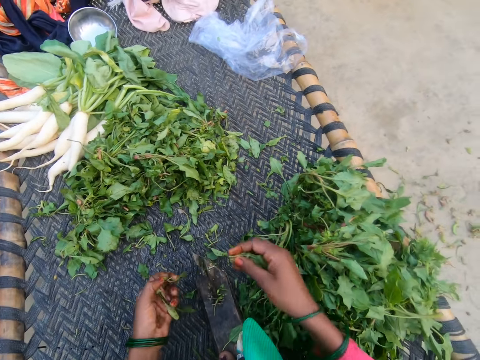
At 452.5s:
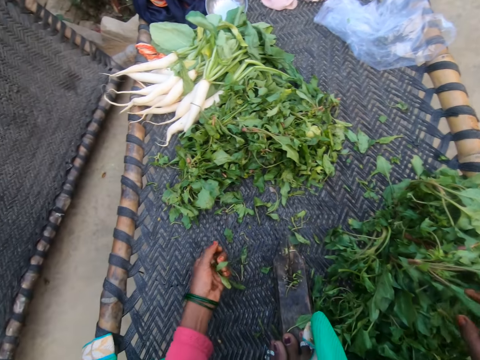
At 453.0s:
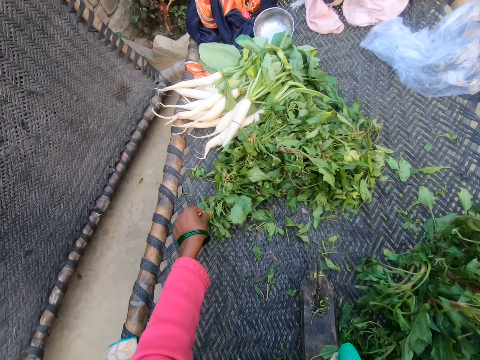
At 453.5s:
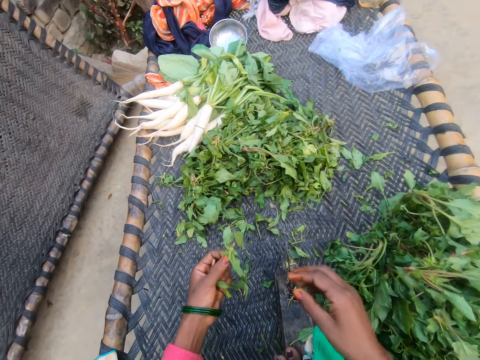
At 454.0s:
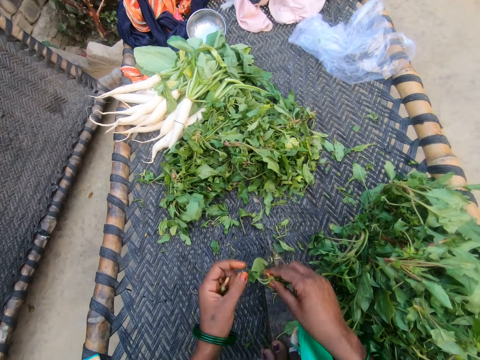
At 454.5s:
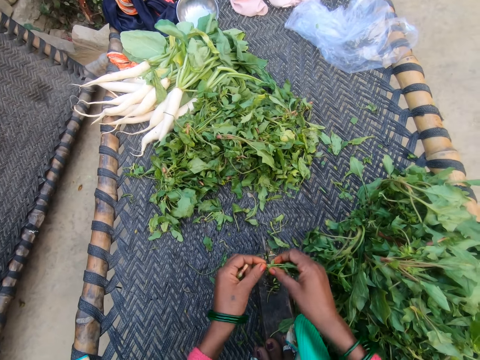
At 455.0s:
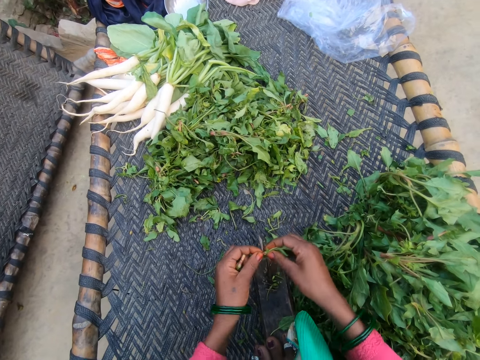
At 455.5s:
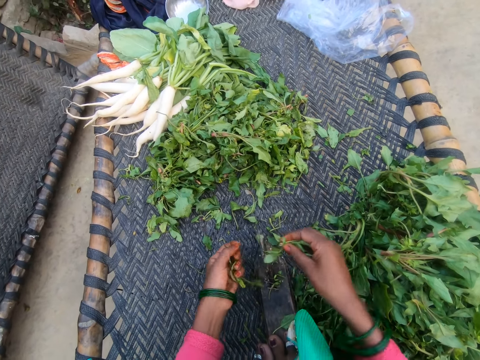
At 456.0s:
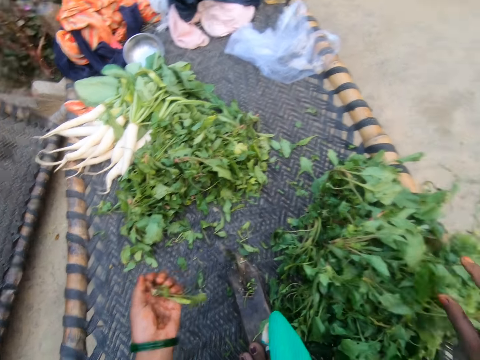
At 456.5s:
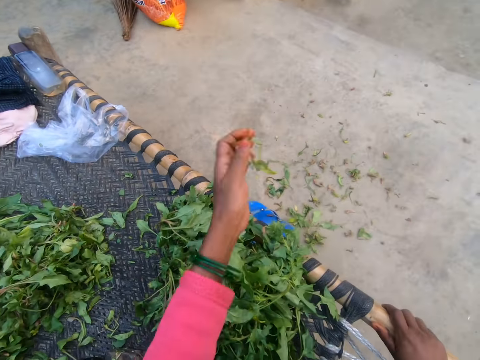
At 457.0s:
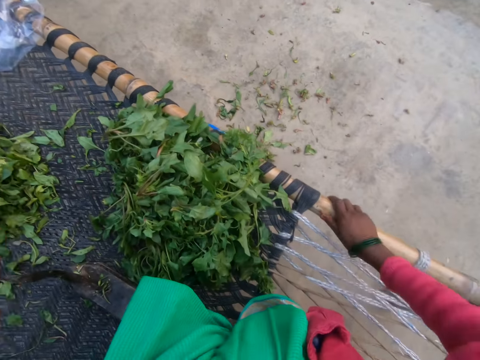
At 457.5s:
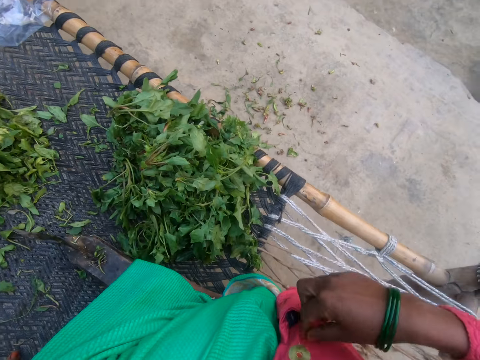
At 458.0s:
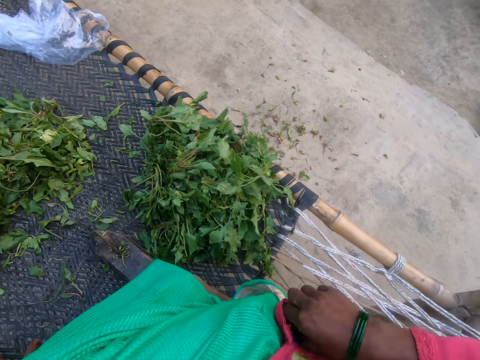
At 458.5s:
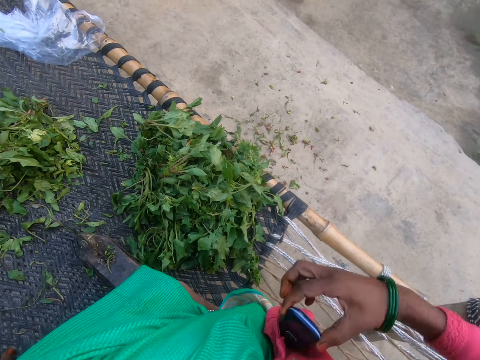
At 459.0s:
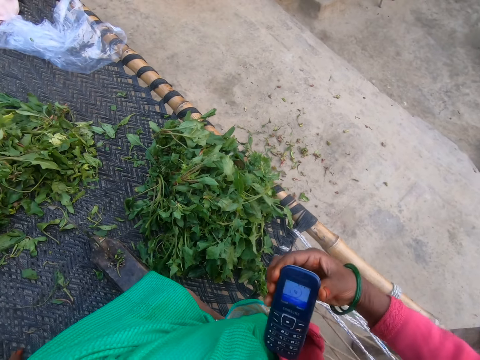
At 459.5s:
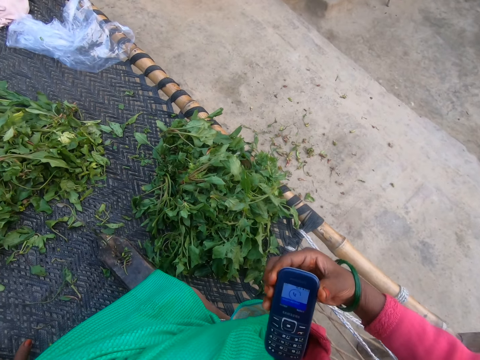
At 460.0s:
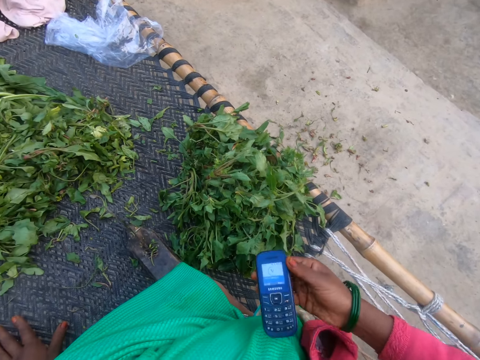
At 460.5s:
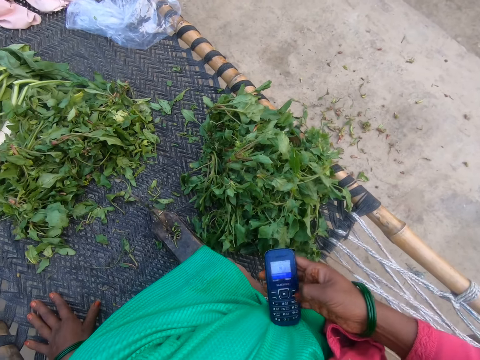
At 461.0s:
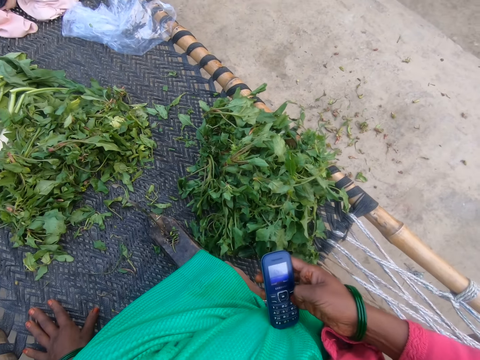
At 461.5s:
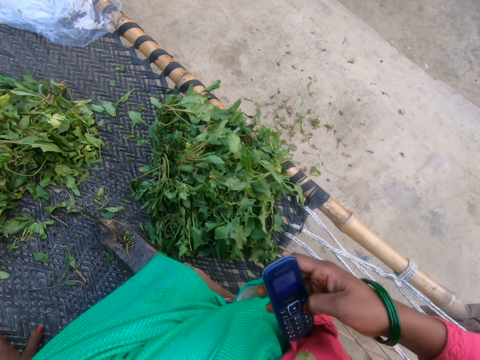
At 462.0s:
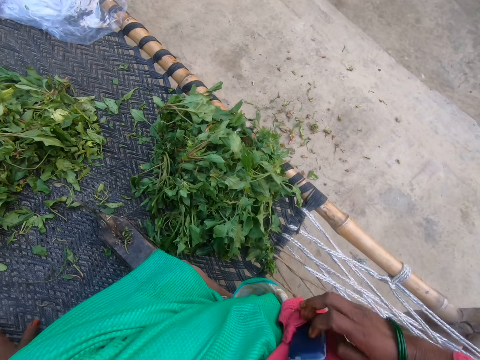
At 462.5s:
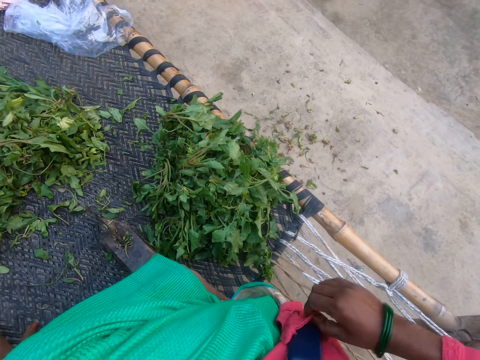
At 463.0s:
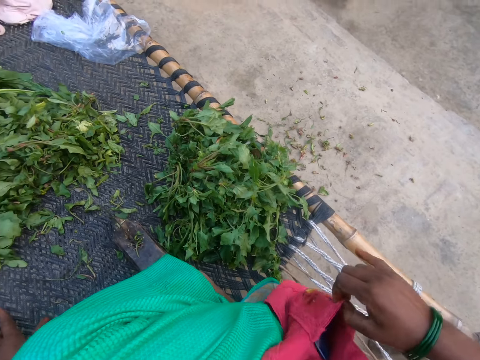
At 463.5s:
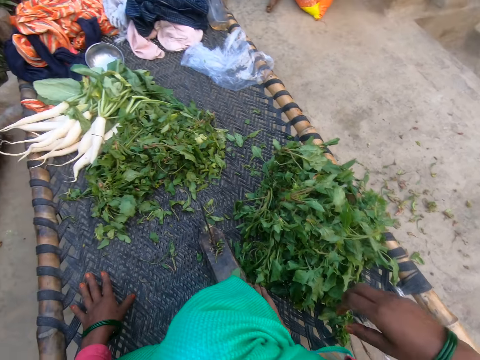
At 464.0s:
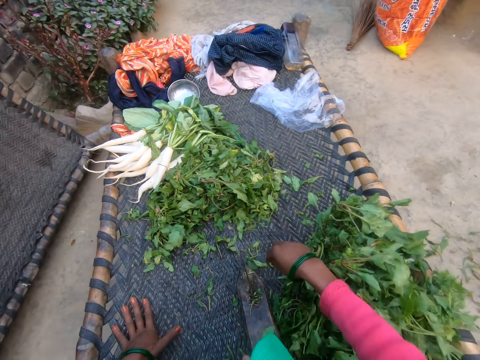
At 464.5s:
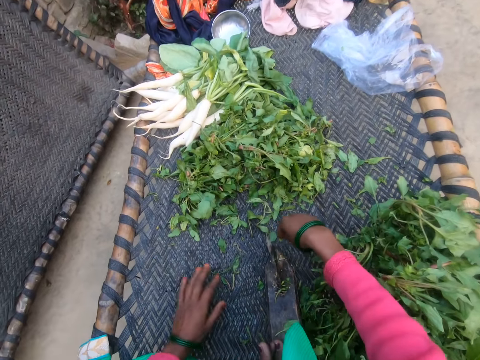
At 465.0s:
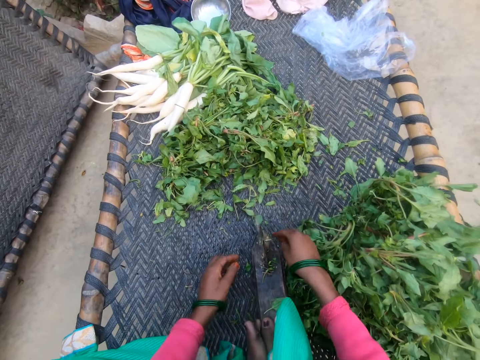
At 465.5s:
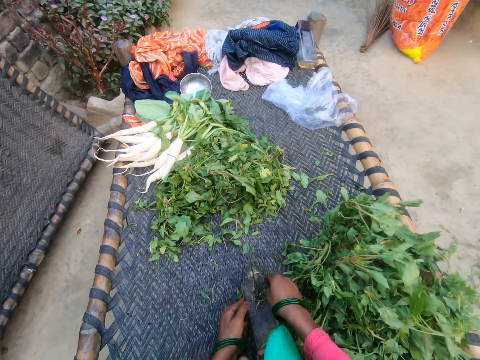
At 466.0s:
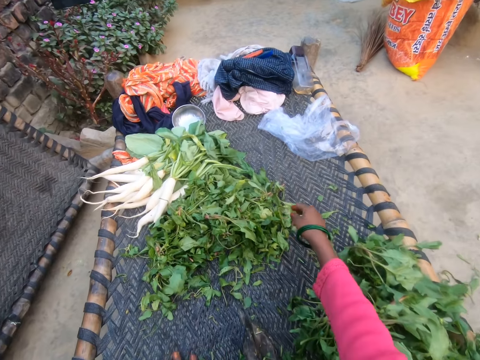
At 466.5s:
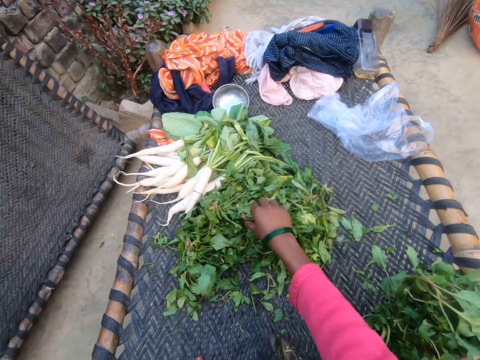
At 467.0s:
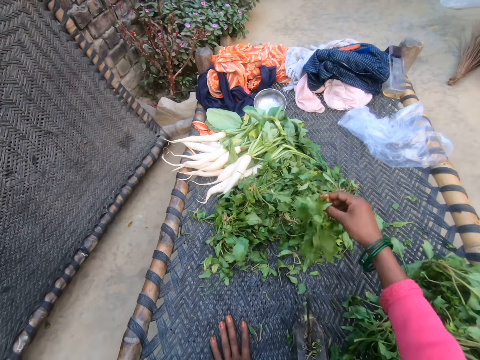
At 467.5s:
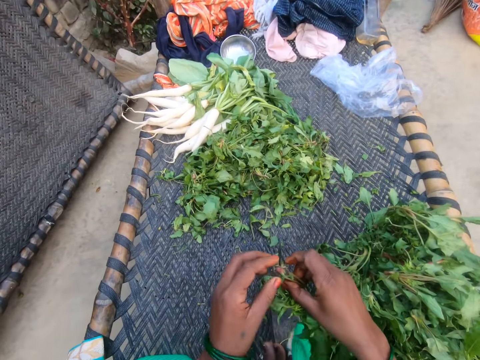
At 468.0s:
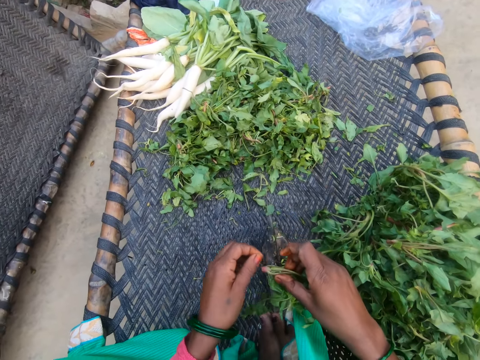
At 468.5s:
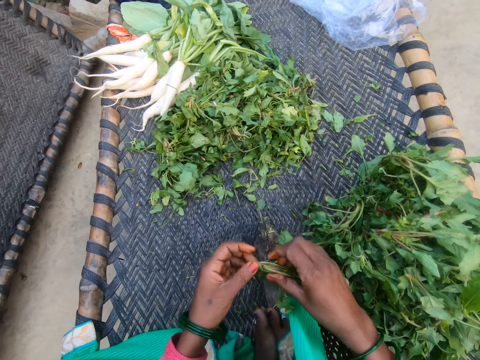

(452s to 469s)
The camera wearer cuts the vegetable with the slicer. She drops the vegetable on the chair with other vegetables. She picks a vegetable from the bunch of vegetables. She cuts the vegetable with the slicer. She drops the vegetable on the chair with other vegetables. She pours the dirt in her hand on the floor. She throws away the unwanted vegetables. She picks a ringing phone from her pocket with her right hand. She presses the button on the phone with her right hand. She returns the phone to her pocket with her right hand. She gathers the vegetables on the chair together. She adjusts the slicer on the chair. She picks a vegetable from the bunch of vegetables.

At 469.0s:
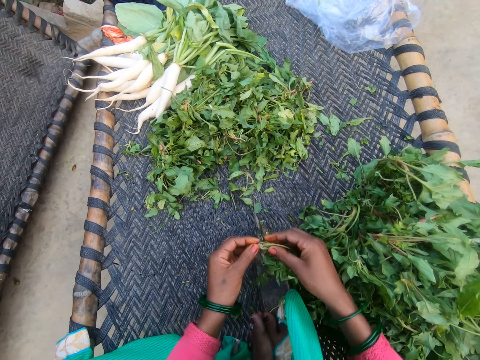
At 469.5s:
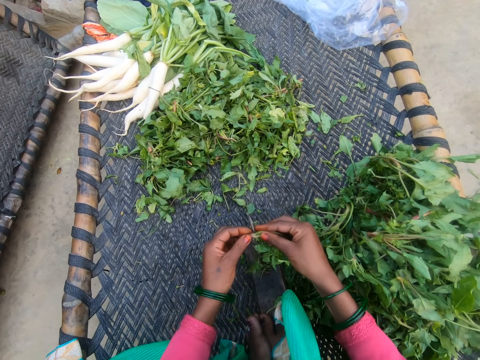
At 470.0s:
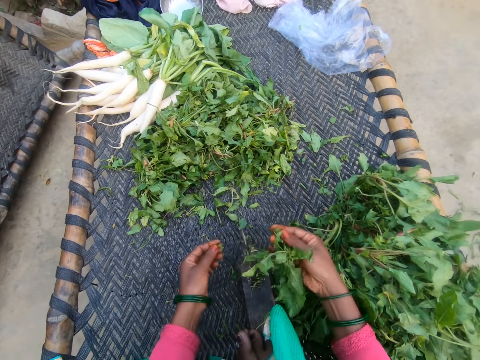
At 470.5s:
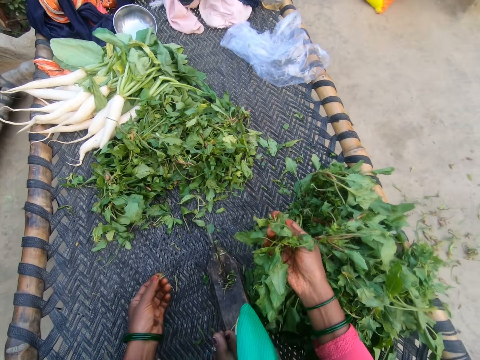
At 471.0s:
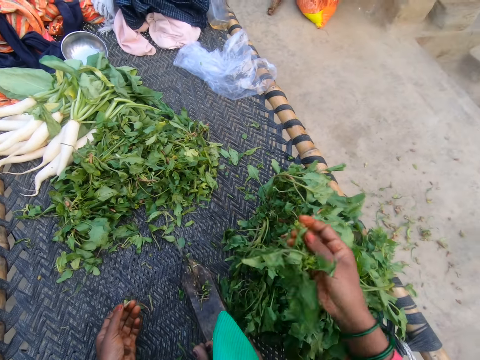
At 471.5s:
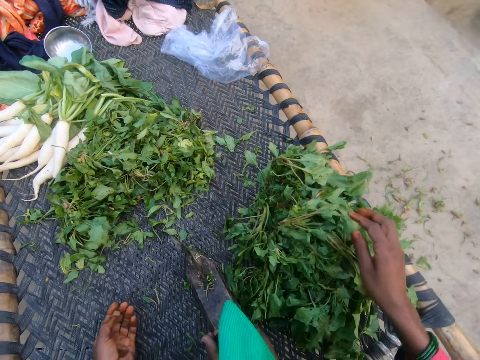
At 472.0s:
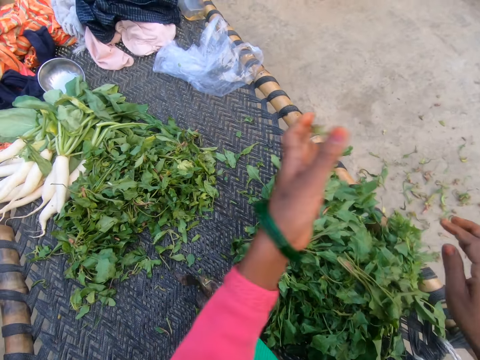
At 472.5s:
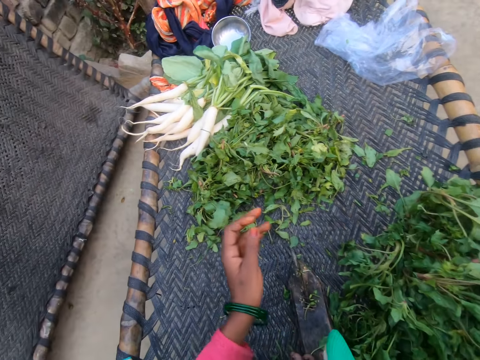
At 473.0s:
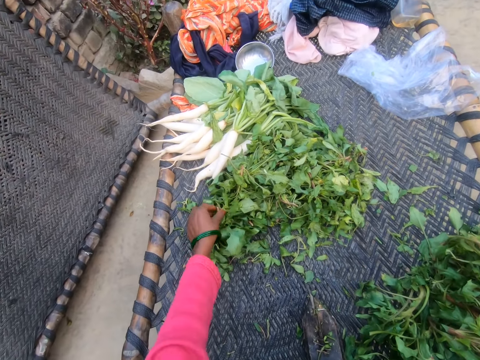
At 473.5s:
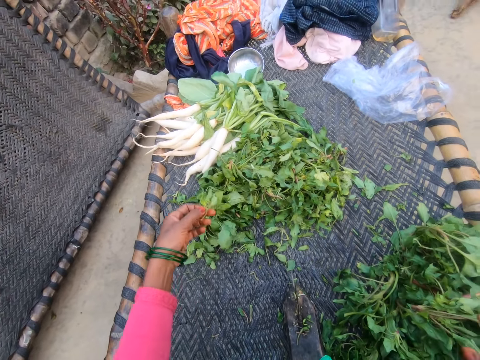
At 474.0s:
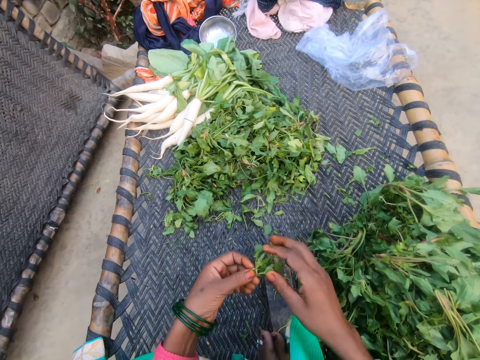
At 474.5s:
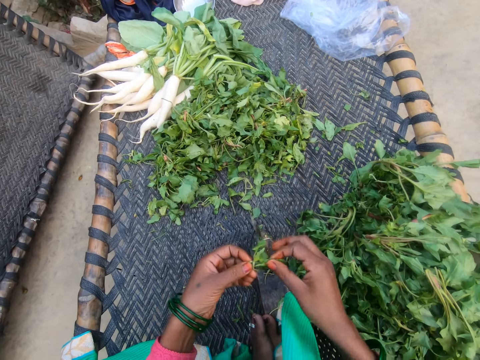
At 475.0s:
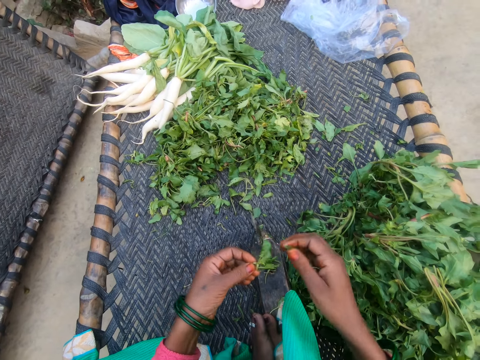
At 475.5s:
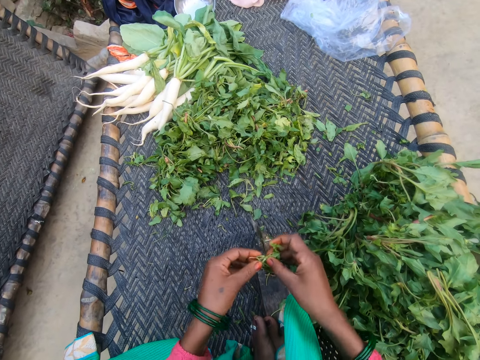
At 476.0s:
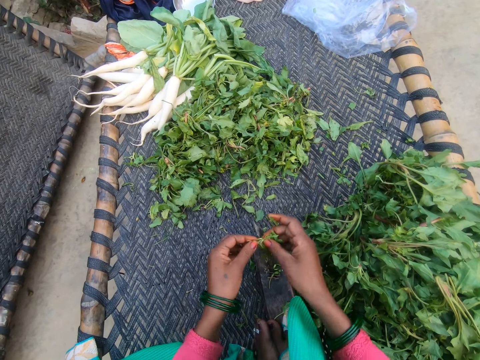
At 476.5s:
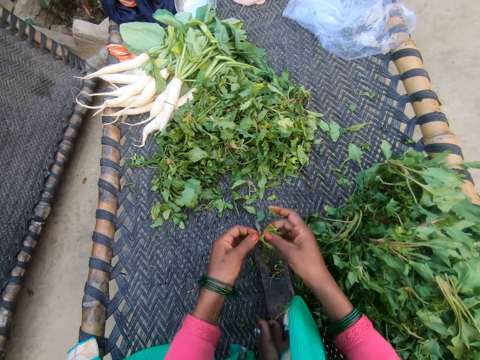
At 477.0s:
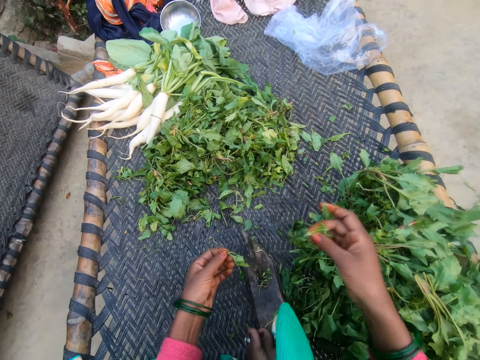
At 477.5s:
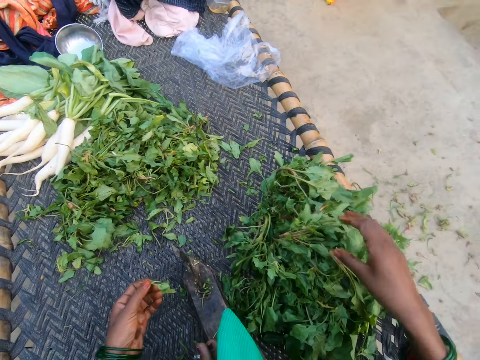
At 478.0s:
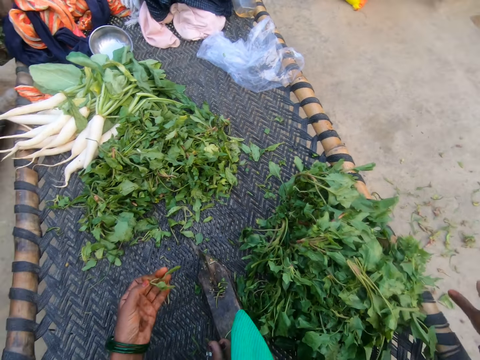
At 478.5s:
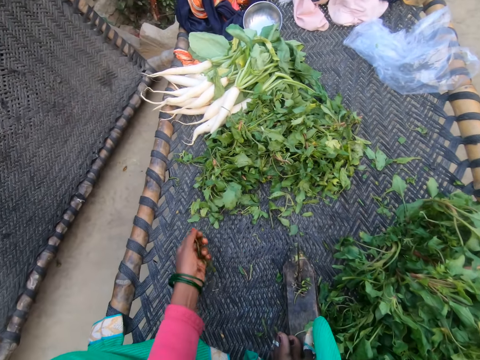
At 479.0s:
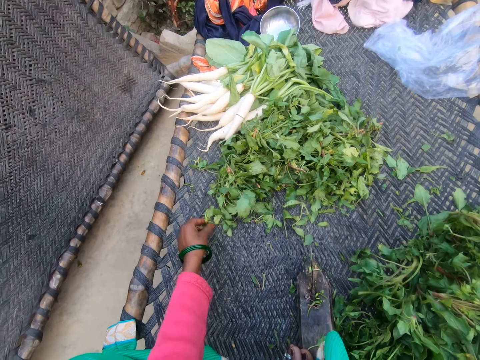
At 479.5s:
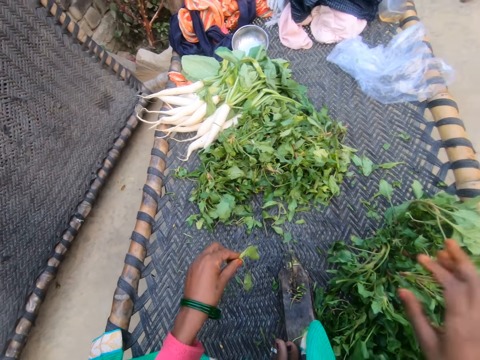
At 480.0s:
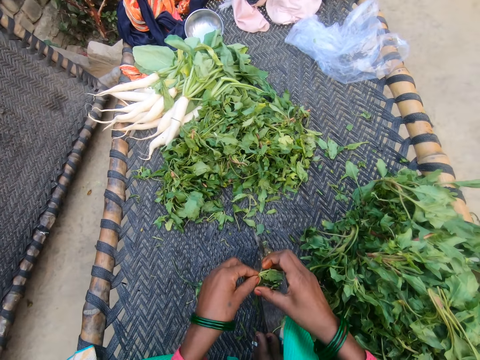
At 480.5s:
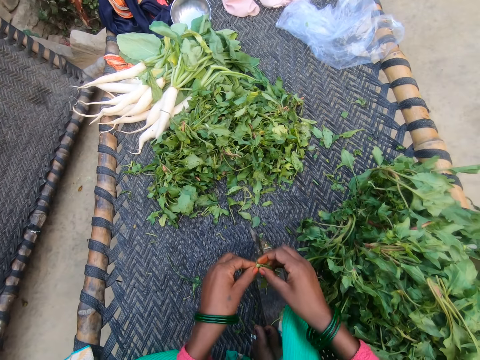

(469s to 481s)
The camera wearer cuts the vegetable with the slicer. She drops the vegetable on the chair with other vegetables. She pours the dirt in her hand on the floor. She throws away the unwanted vegetables. She picks a vegetable from the bunch of vegetables. She cuts the vegetable with the slicer. She drops the vegetable on the chair with other vegetables. She picks a vegetable from the bunch of vegetables.
